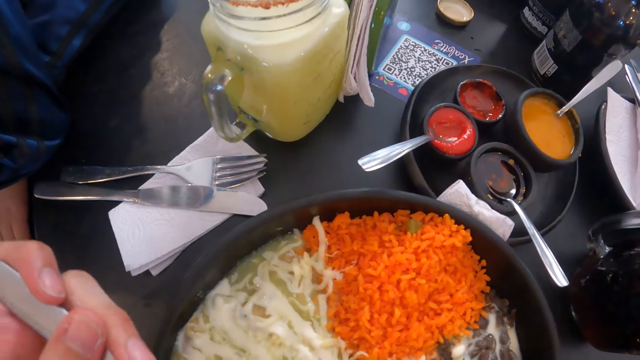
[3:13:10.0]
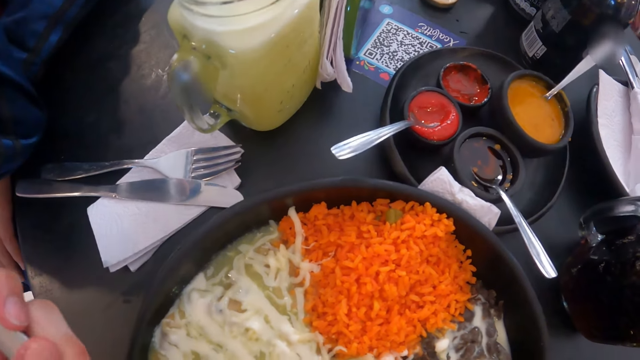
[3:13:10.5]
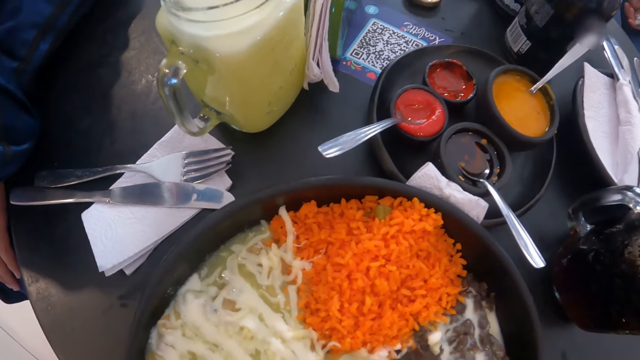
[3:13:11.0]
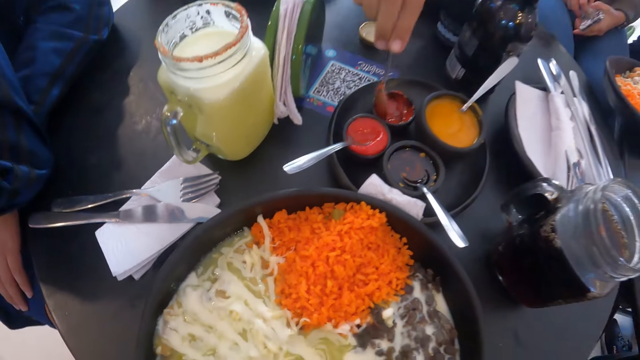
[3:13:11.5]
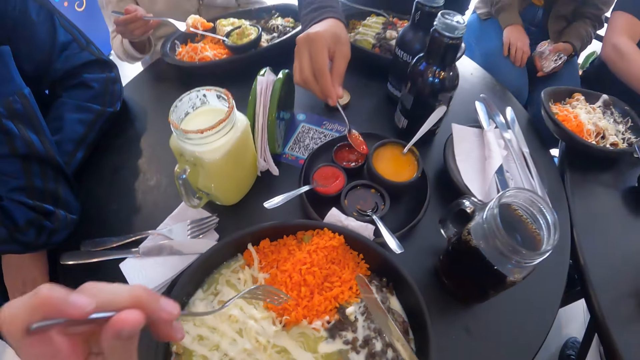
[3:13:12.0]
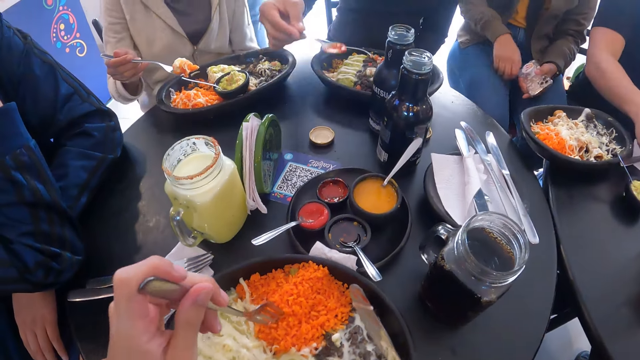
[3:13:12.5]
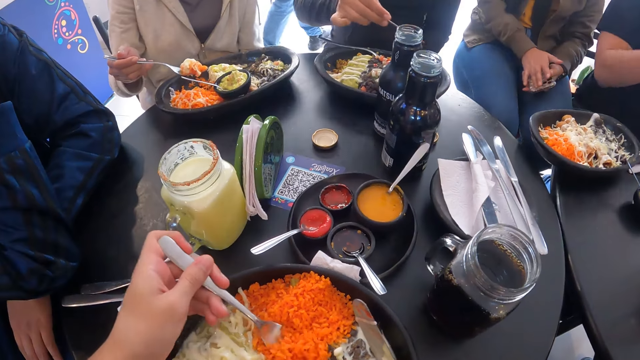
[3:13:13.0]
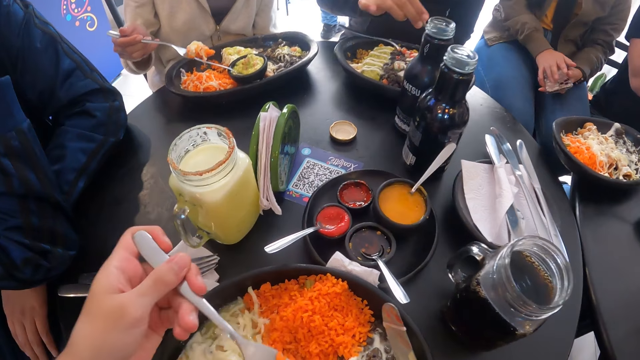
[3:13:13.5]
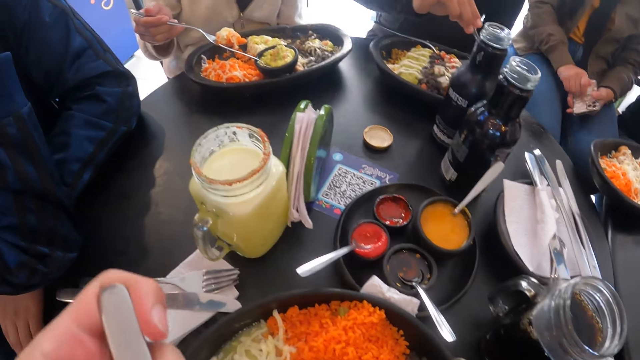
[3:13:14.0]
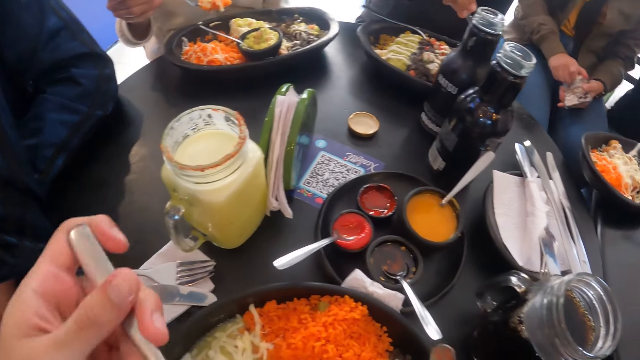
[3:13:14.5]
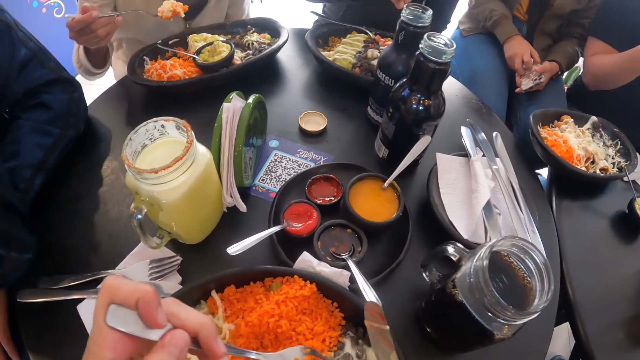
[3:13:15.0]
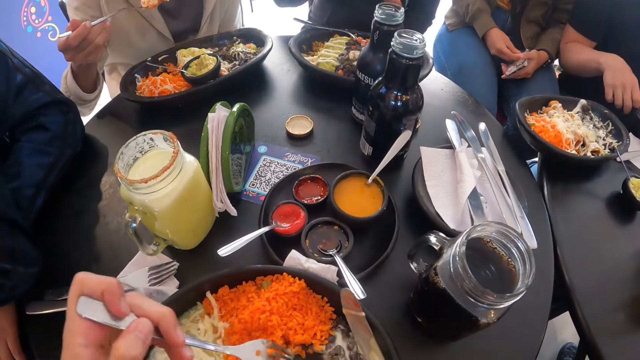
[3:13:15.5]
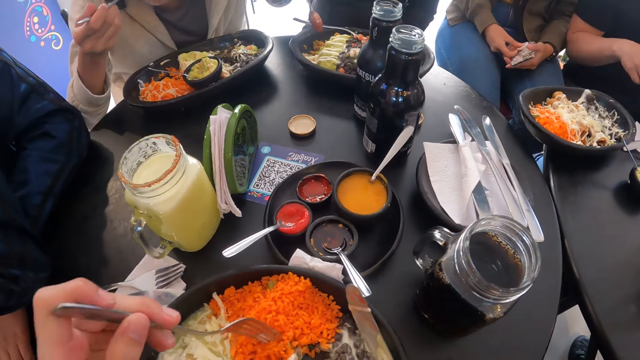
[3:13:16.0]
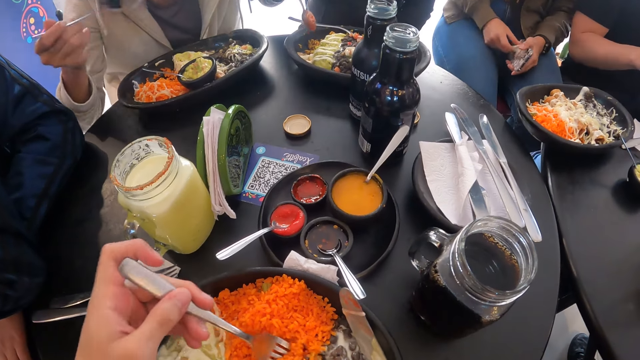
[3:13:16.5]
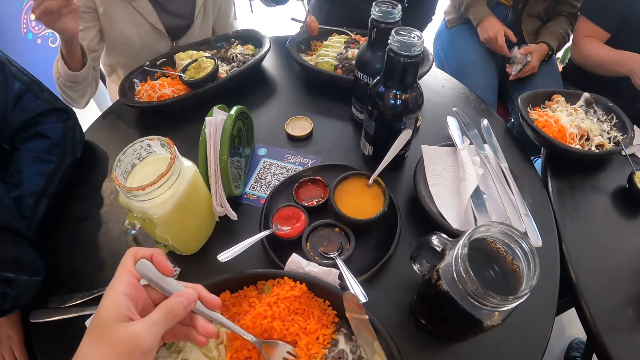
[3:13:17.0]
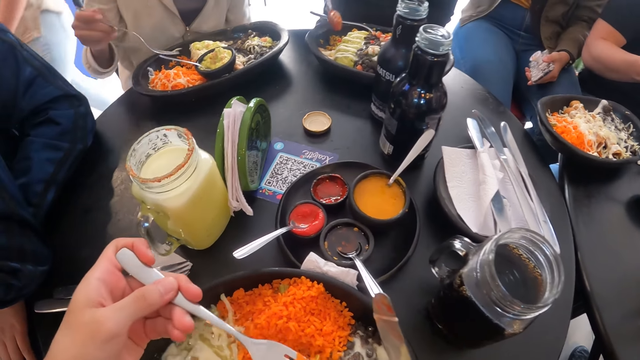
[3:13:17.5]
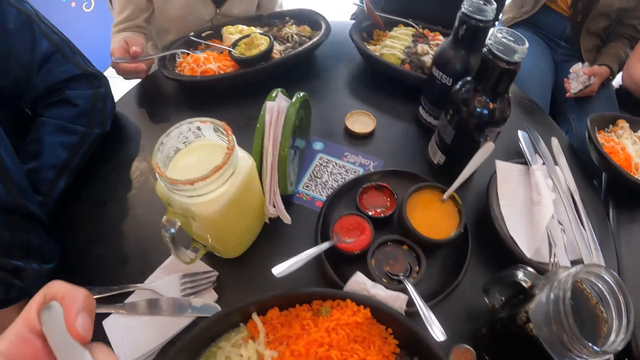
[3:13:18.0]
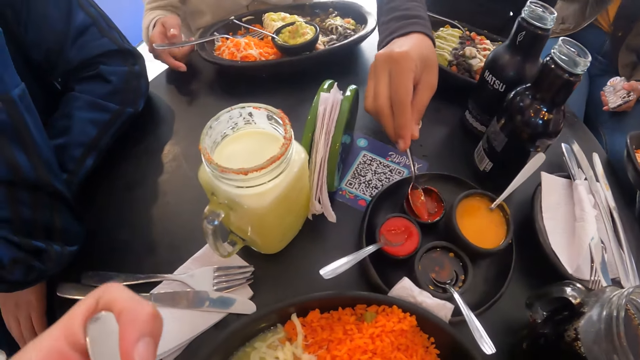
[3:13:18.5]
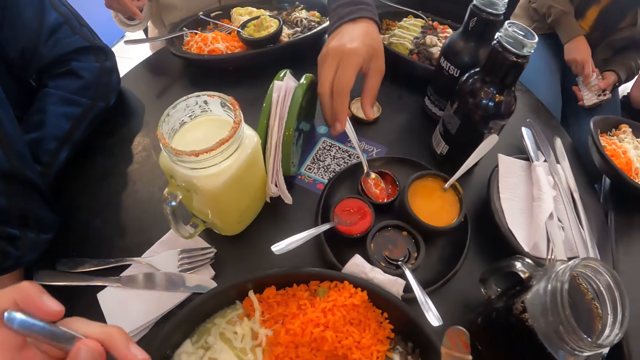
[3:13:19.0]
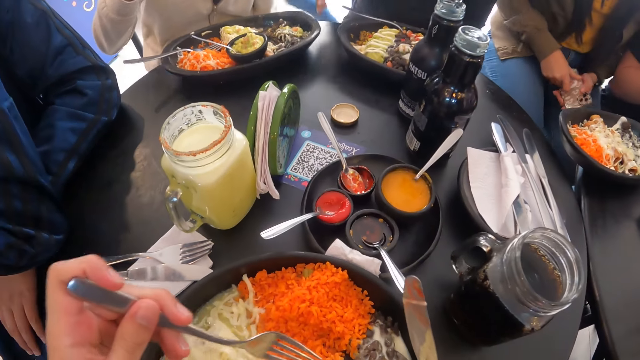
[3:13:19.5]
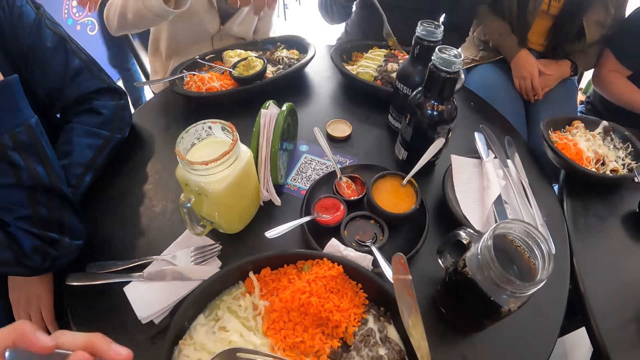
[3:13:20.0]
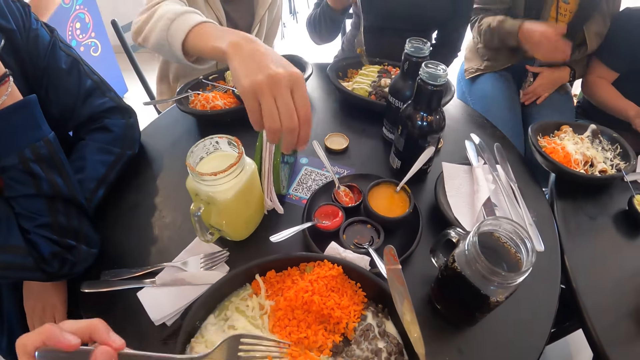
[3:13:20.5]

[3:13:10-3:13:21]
The woman takes ketchup from the cup of ketchup with the spoon in her right hand. The woman puts ketchup on the plate of vegetables from the spoon in her right hand. The woman places the spoon in the cup of ketchup with her right hand.

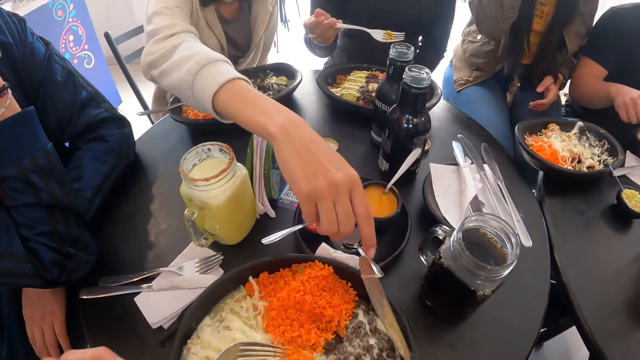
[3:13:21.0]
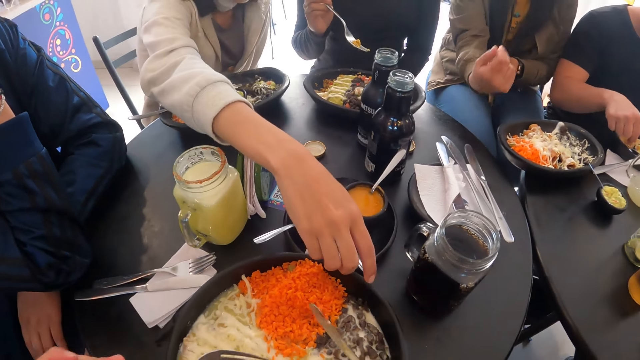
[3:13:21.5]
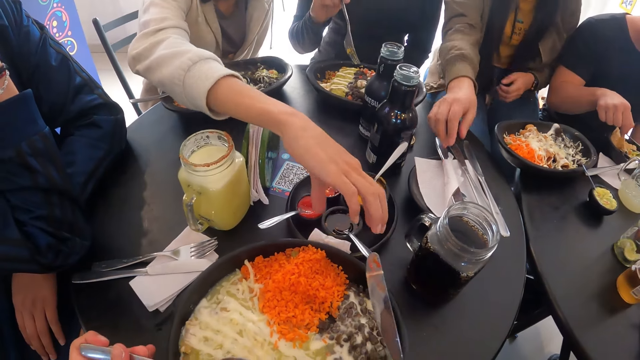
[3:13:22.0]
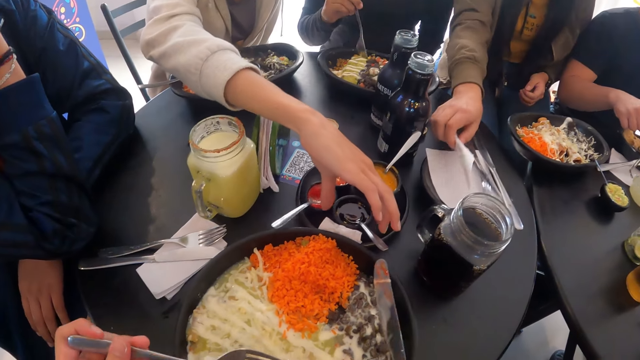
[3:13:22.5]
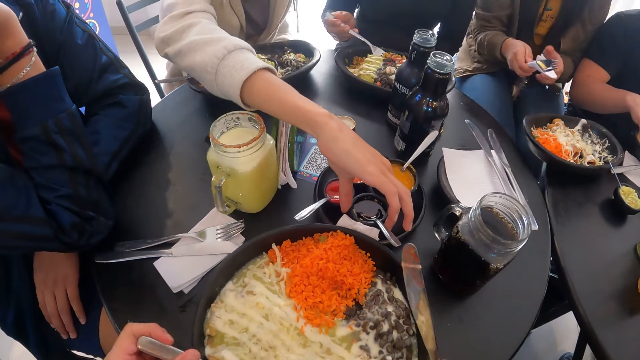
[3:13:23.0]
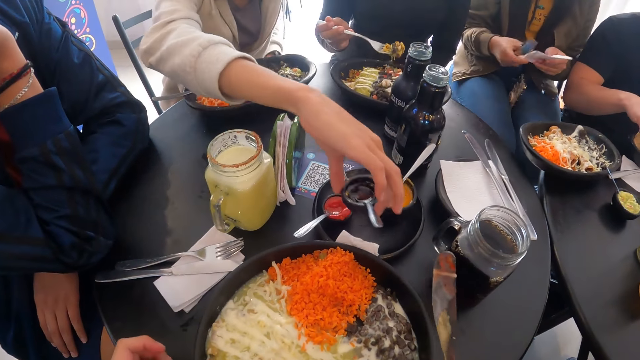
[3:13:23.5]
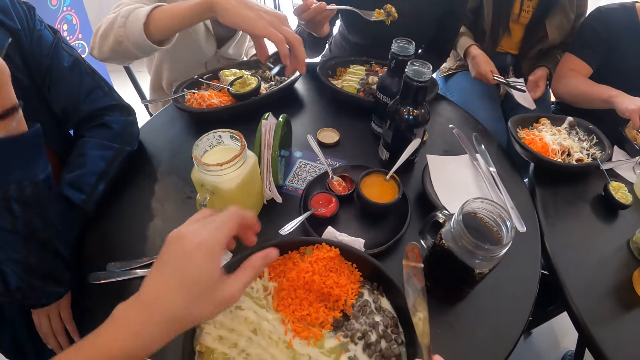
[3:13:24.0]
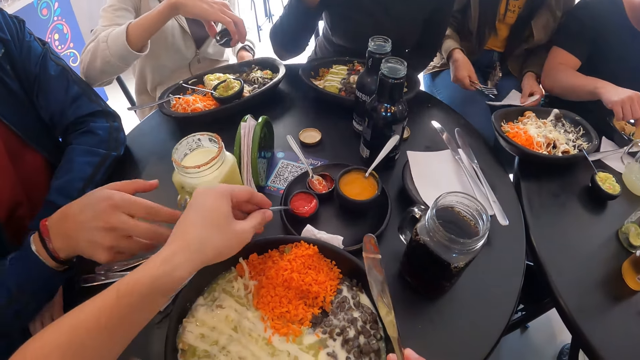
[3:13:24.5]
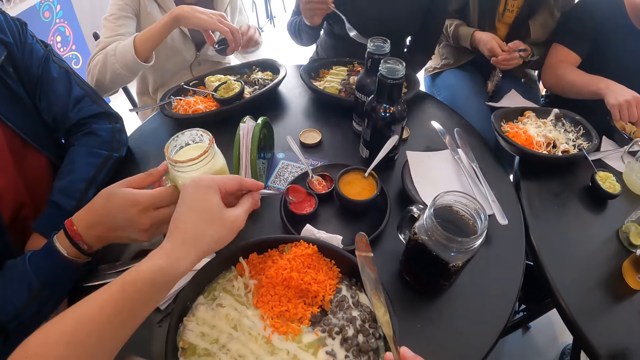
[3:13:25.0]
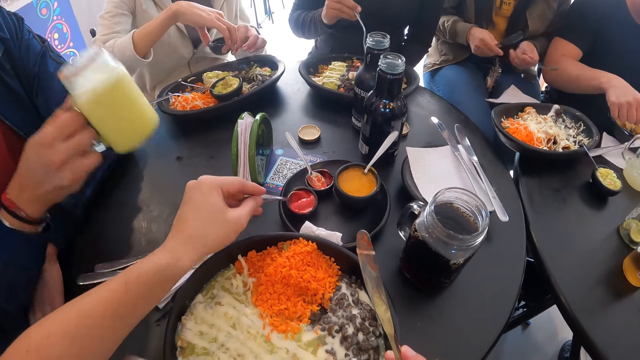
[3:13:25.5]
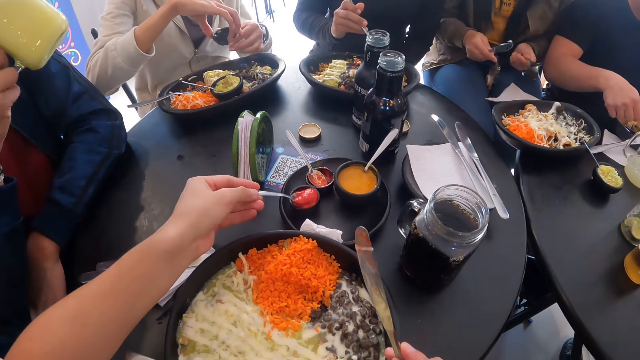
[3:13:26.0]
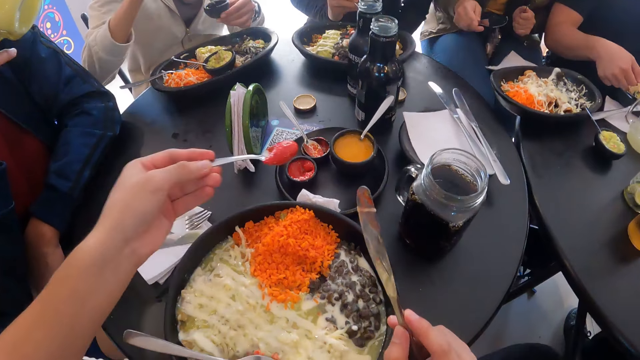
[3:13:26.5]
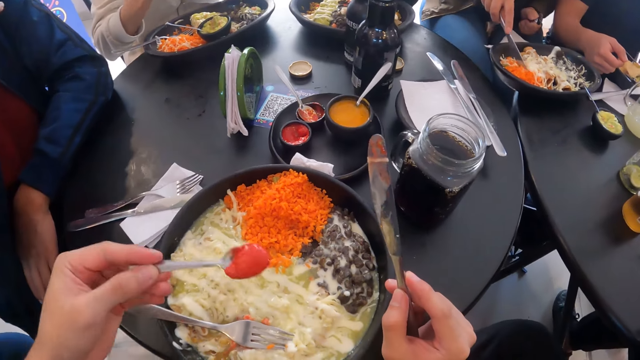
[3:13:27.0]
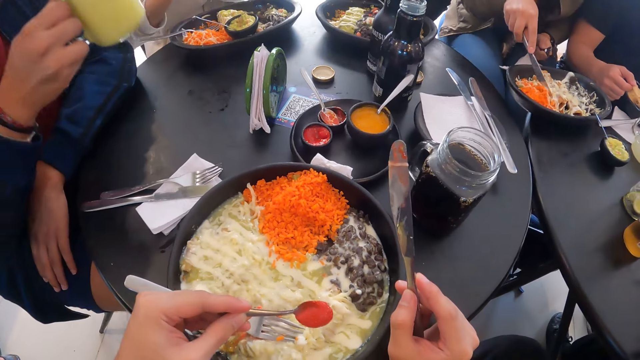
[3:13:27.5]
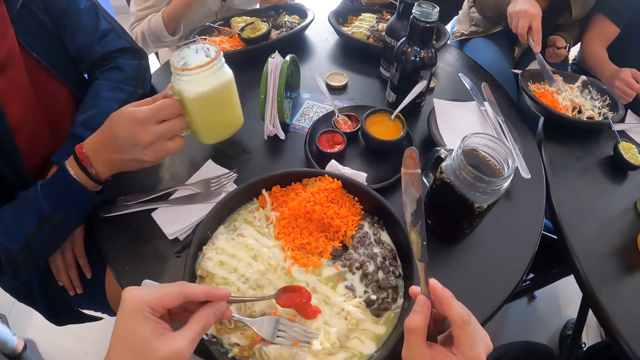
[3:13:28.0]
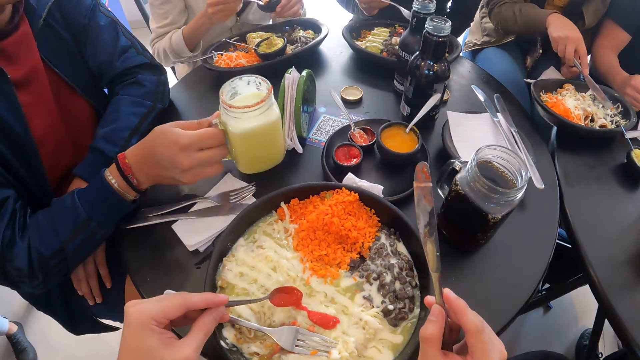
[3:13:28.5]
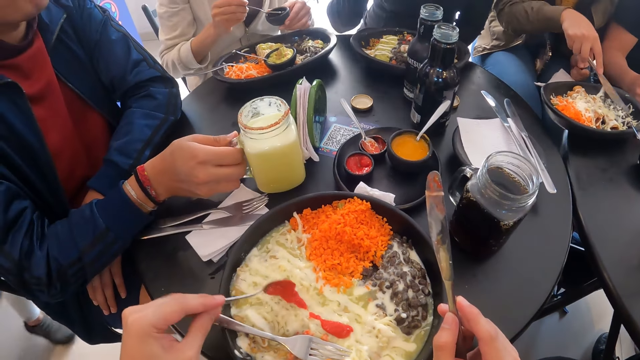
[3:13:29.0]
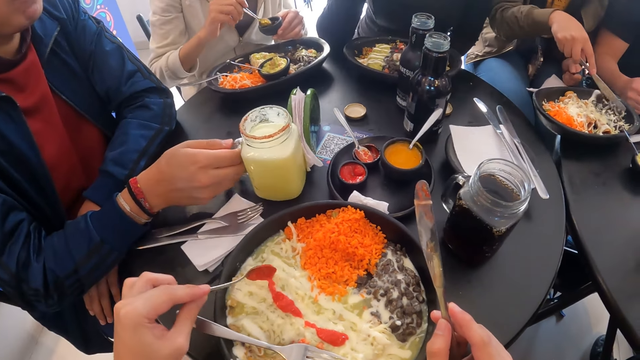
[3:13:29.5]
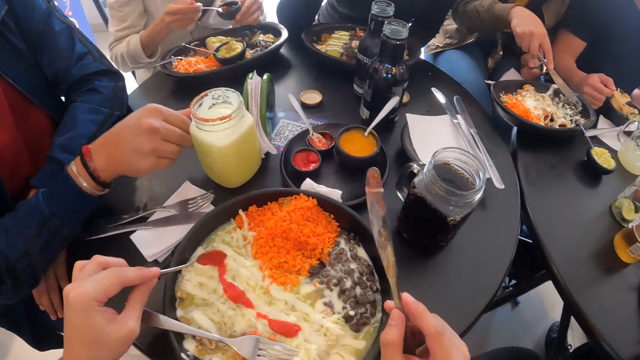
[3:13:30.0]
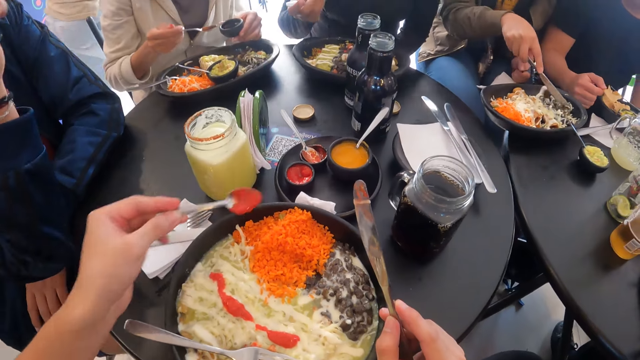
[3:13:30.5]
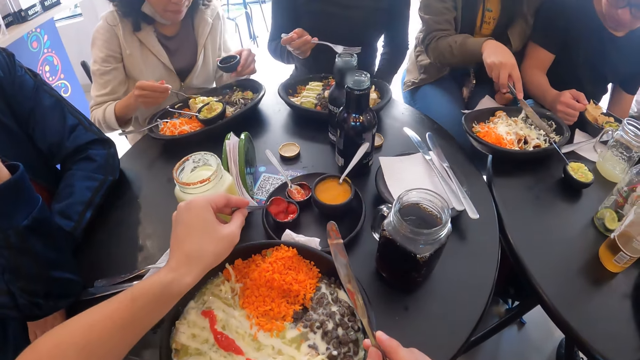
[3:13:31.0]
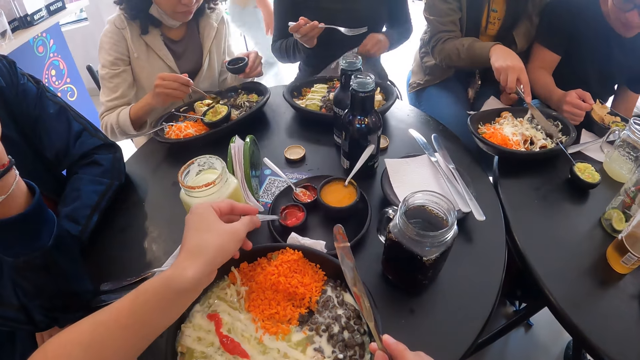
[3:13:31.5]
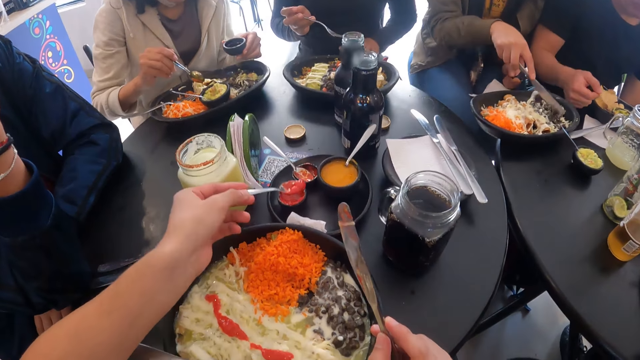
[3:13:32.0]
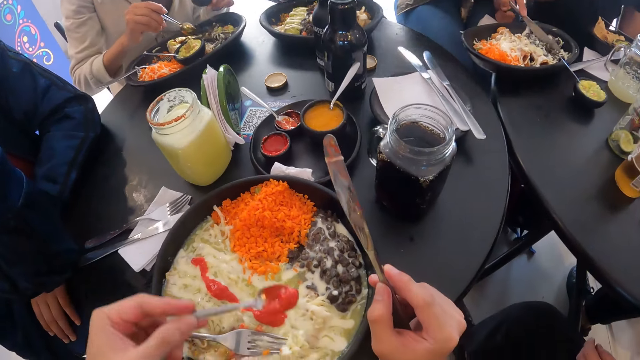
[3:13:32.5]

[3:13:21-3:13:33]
A woman picks a cup of teriyaki sauce from the plate on the table with her right hand. Another woman picks a fork and a knife from the serviette on the table with her right hand. The camera wearer takes ketchup from a cup on the plate with a spoon in his left hand. The man picks the jar of pineapple juice from the table with his right hand. The man puts the jar of pineapple juice in his mouth with his right hand. The camera wearer puts ketchup on the plate of salad with the spoon in his left hand. The man places the jar of pineapple juice on the table with his right hand. The first woman takes teriyaki sauce from the cup of teriyaki sauce with a spoon with her right hand. The camera wearer takes ketchup from the cup of ketchup with the spoon in his left hand. The first woman puts teriyaki sauce on the plate of salad from the spoon in her right hand. The camera wearer puts ketchup on the plate of salad from the spoon in his left hand.
